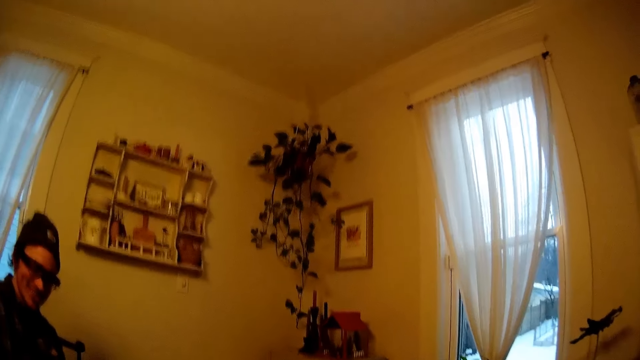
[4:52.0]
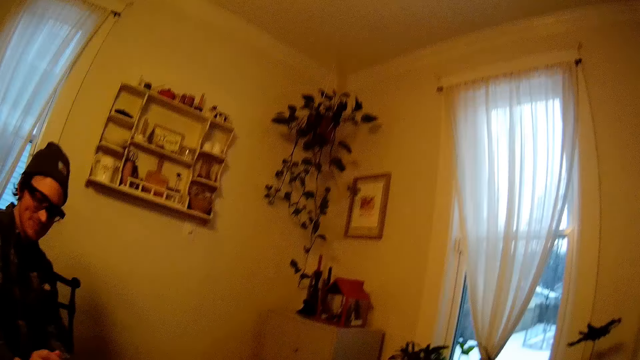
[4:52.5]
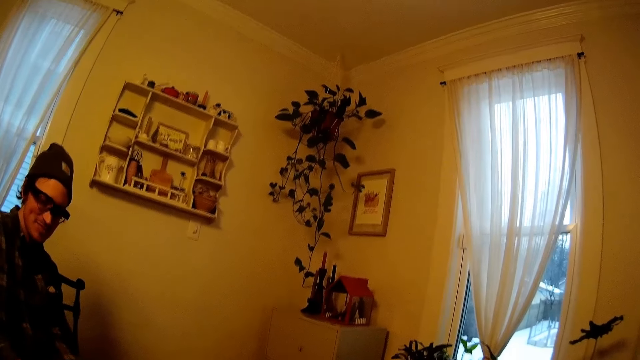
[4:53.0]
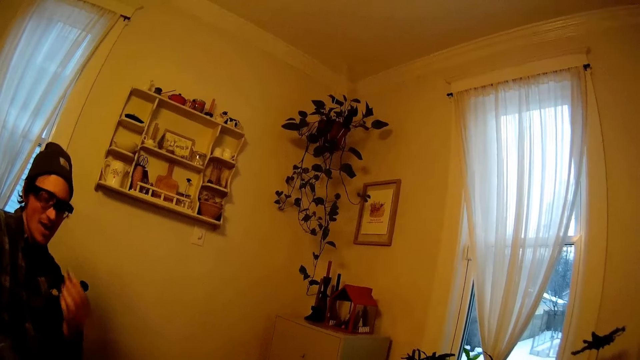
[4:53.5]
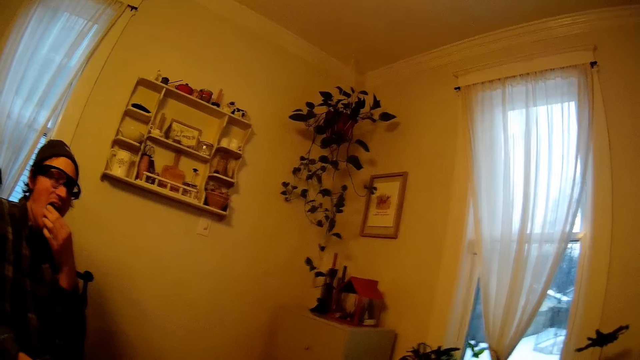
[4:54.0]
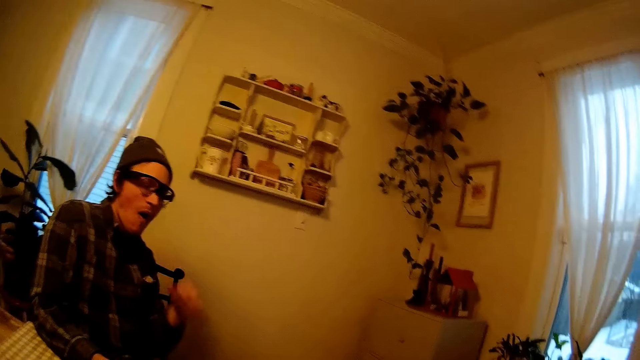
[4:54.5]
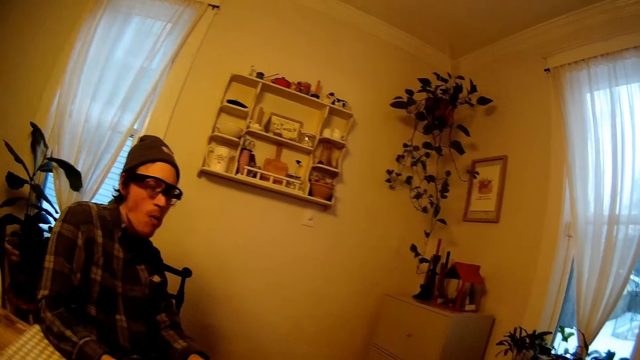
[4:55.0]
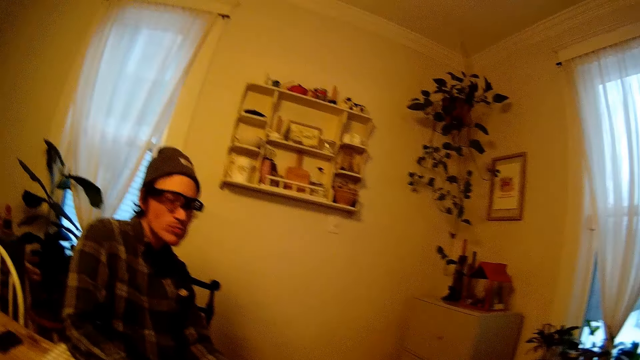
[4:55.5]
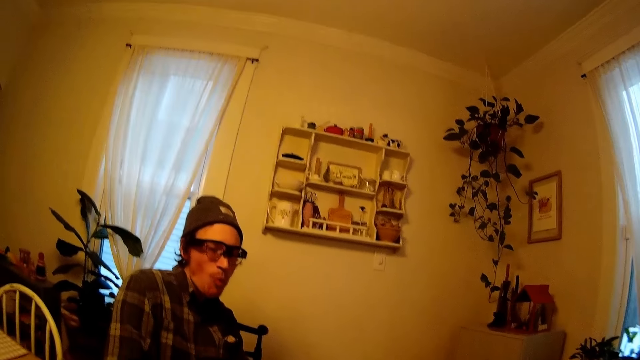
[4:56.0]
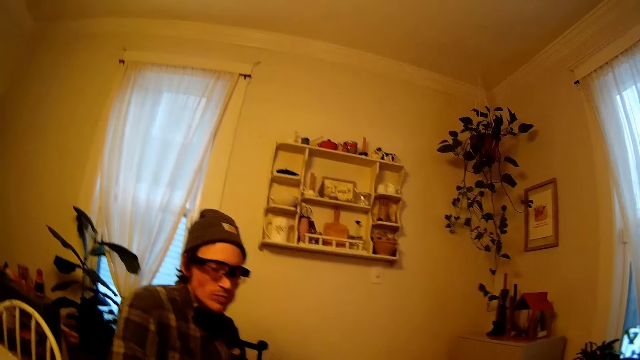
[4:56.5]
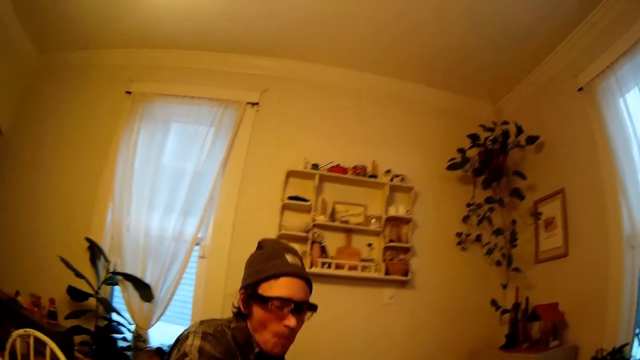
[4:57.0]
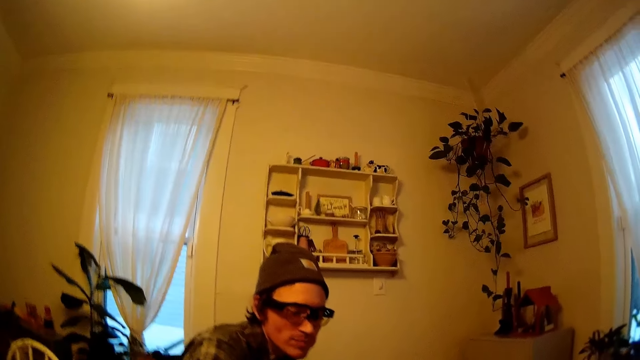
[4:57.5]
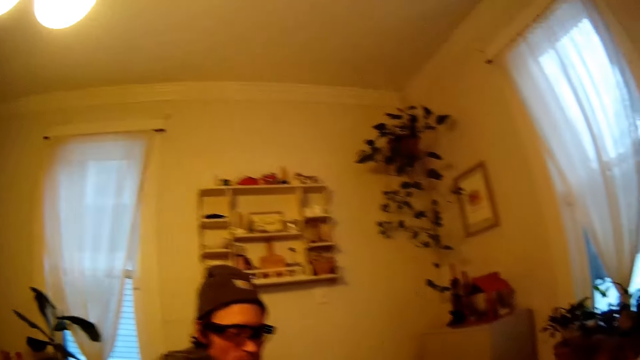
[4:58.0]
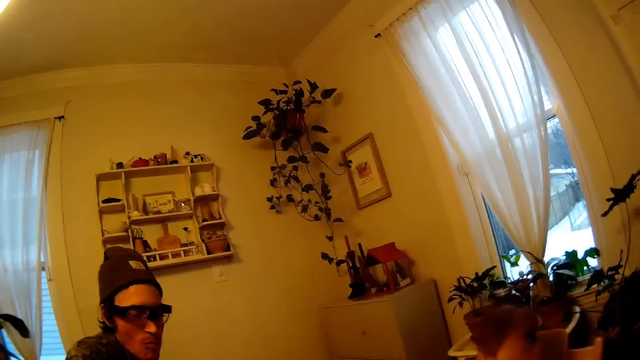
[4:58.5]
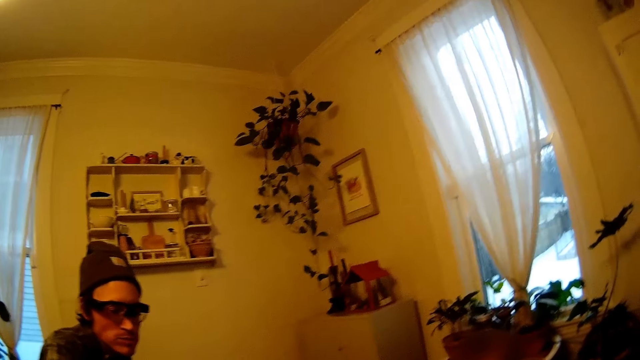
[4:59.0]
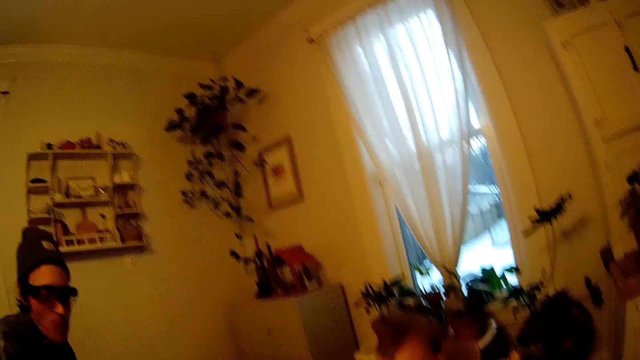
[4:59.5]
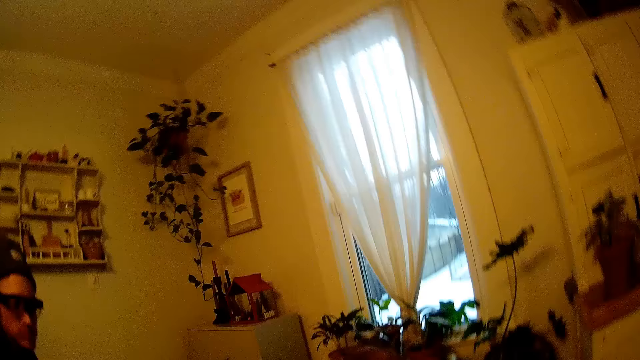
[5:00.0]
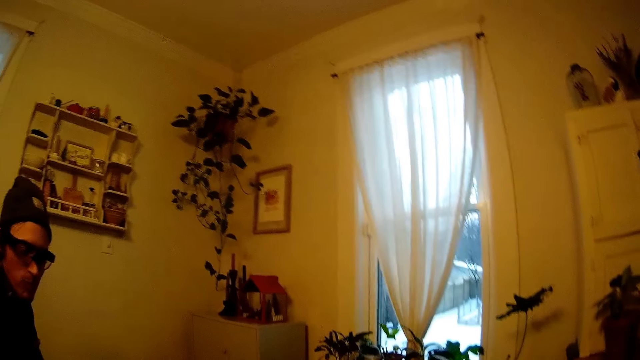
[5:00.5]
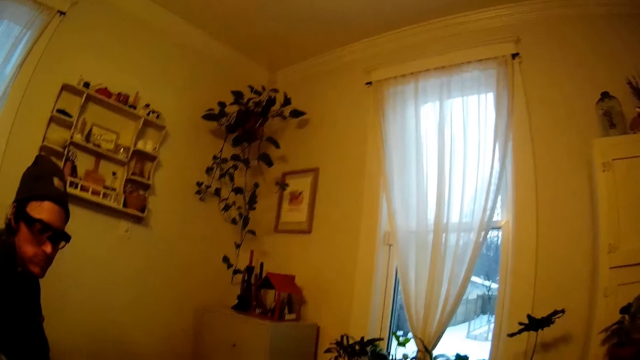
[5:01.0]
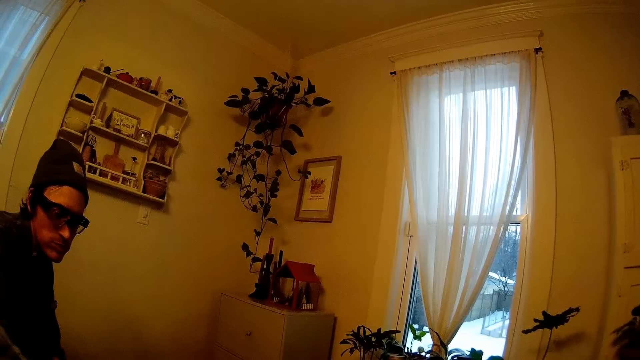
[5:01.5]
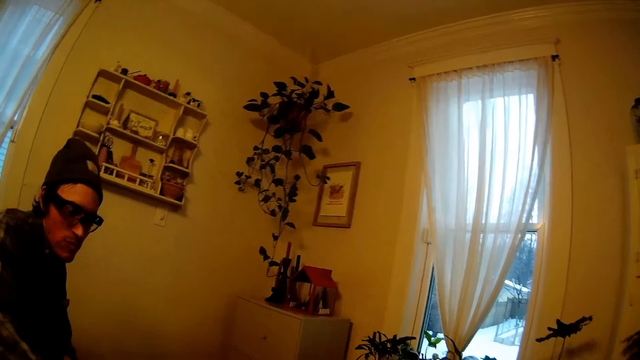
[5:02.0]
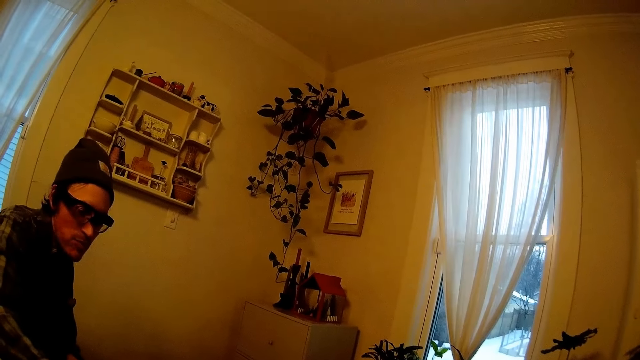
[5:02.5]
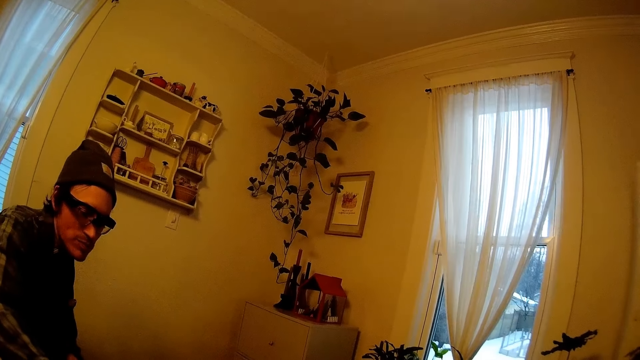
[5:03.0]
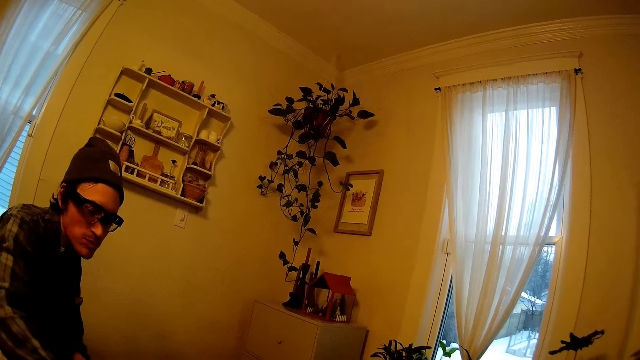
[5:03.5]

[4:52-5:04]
A man eats a piece of pie in his left hand. The man puts down his hand. The camera wearer looks around.

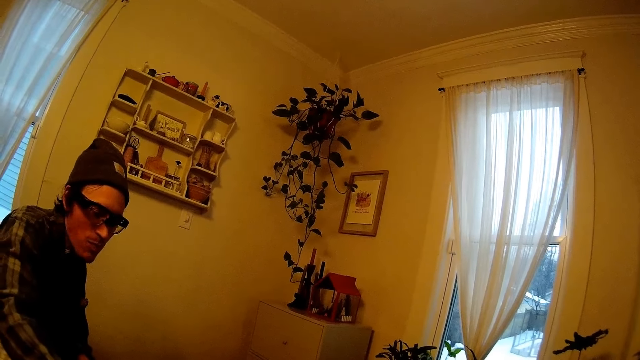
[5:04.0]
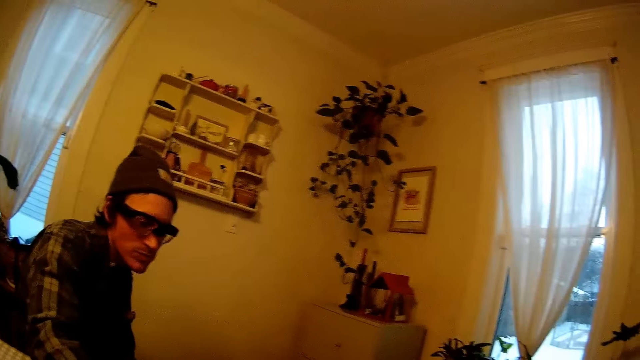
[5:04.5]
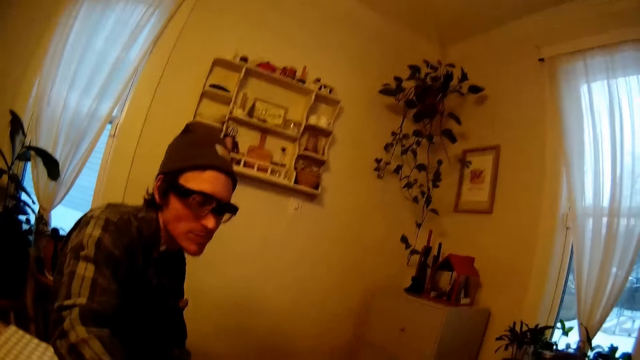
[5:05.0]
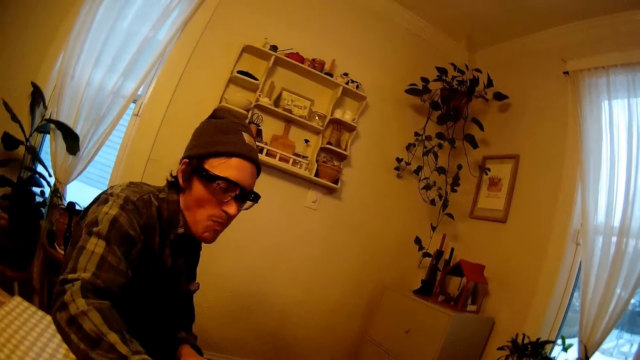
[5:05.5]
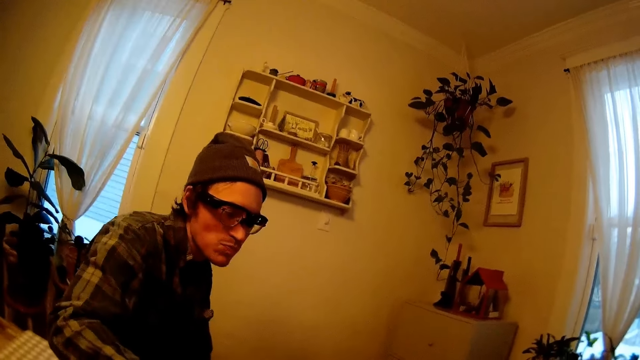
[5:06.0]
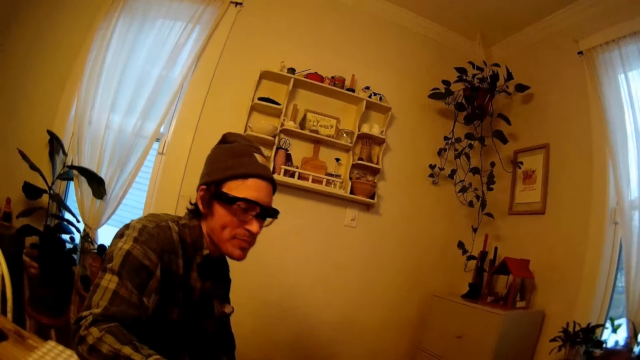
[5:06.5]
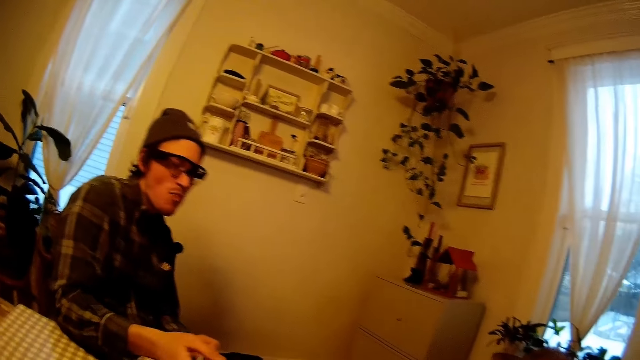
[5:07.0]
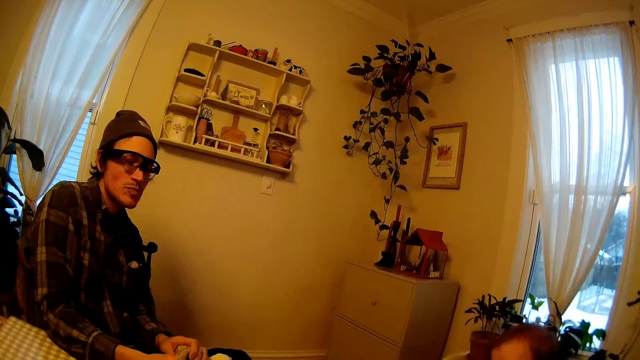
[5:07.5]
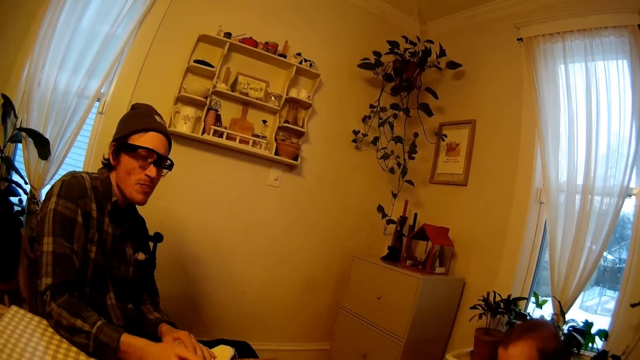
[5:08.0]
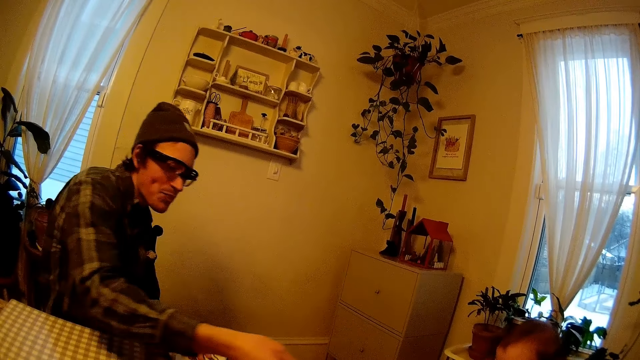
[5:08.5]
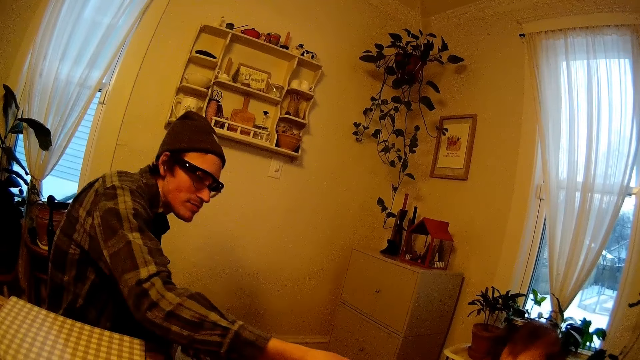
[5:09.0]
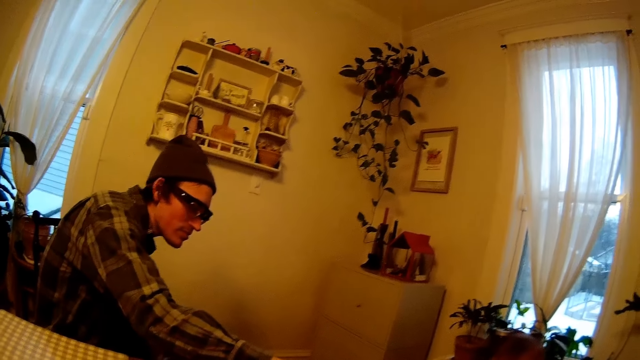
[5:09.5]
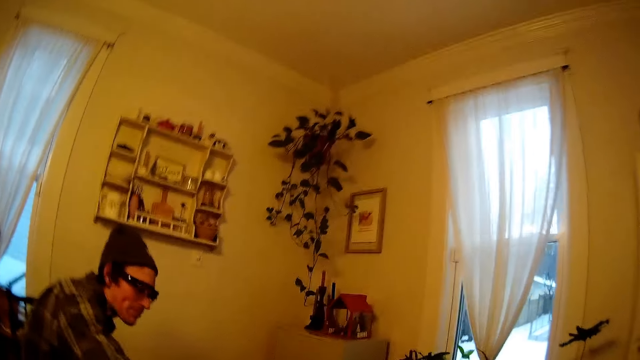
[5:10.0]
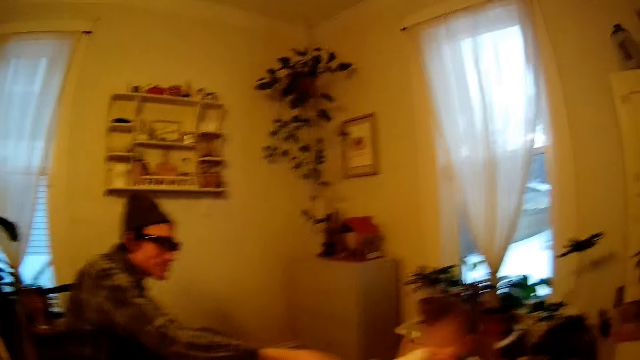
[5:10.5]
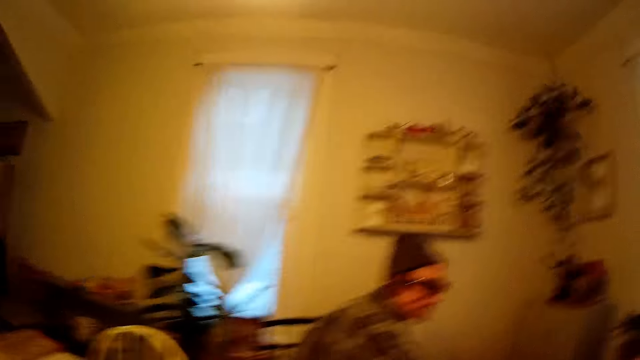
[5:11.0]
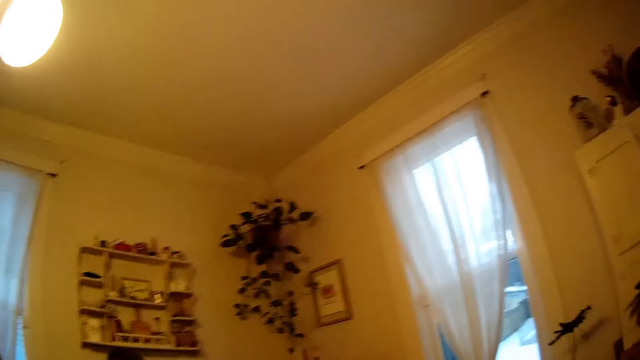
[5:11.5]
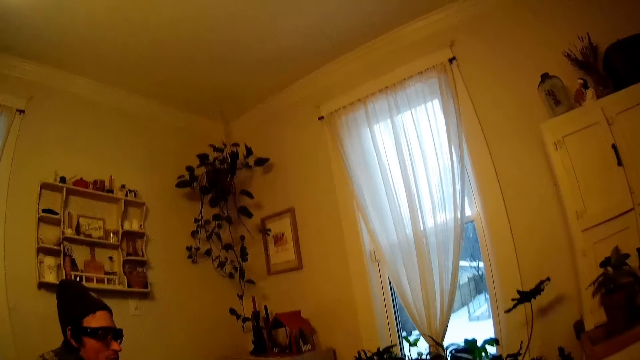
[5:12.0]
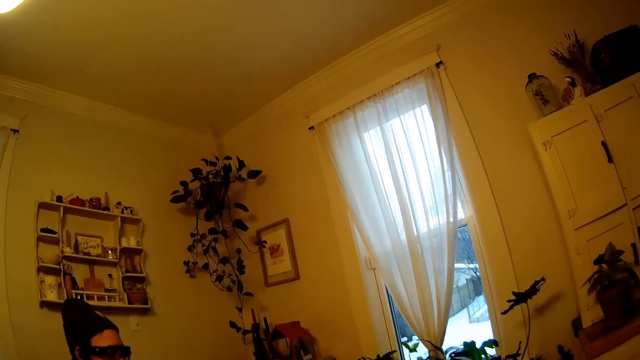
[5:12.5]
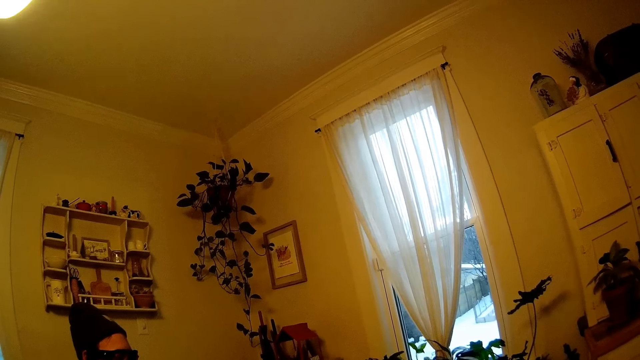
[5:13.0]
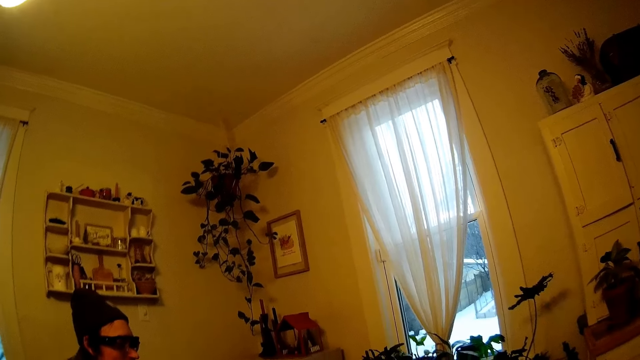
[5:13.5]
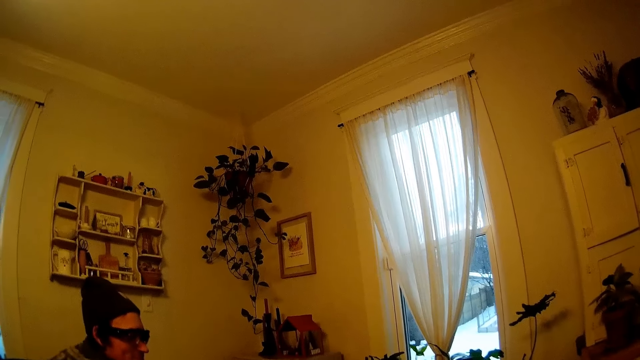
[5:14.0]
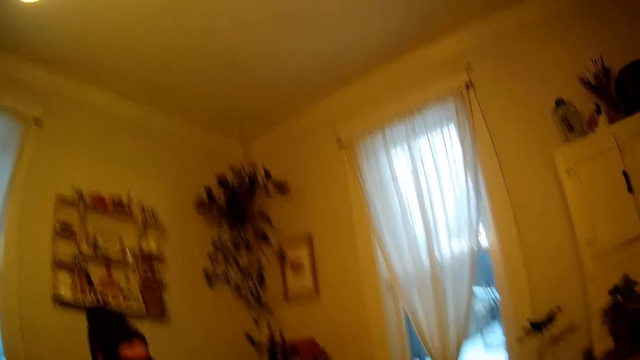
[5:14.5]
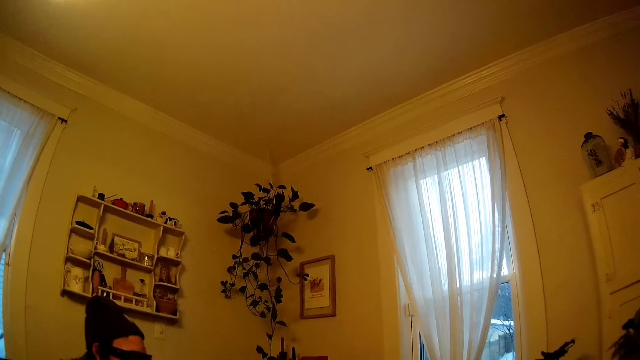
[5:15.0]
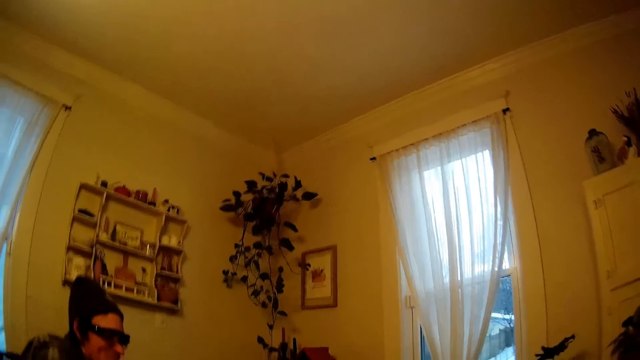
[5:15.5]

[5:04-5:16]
A man stretches his right hand towards a baby. The man picks up a towel.
